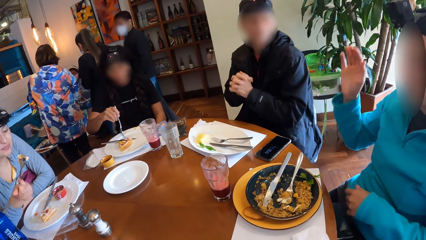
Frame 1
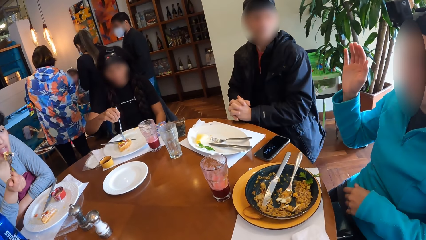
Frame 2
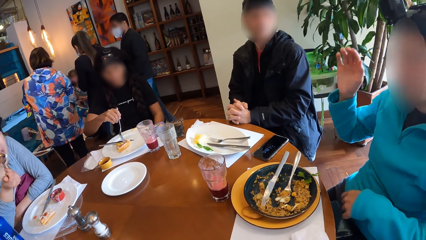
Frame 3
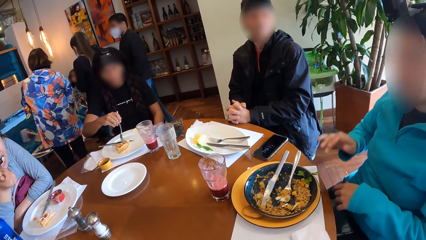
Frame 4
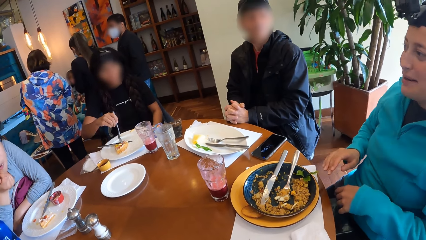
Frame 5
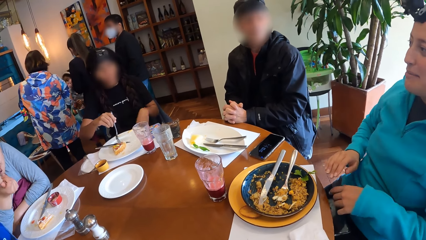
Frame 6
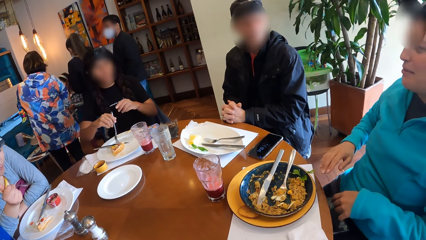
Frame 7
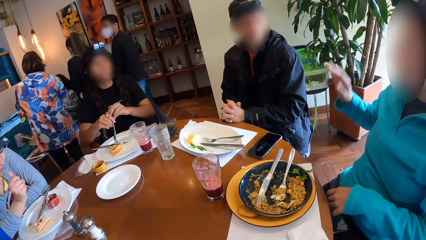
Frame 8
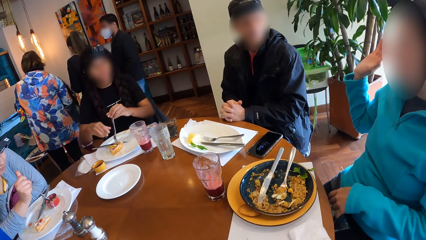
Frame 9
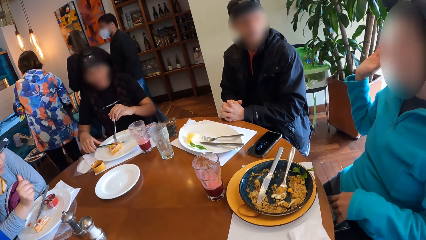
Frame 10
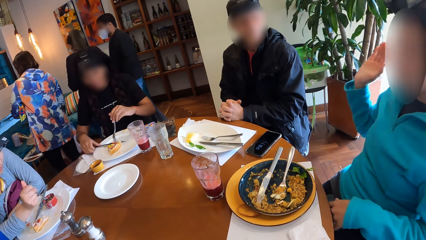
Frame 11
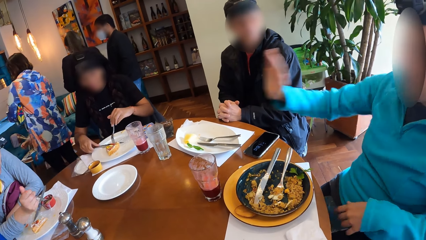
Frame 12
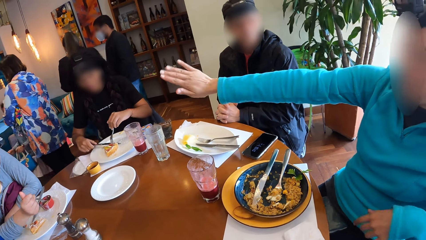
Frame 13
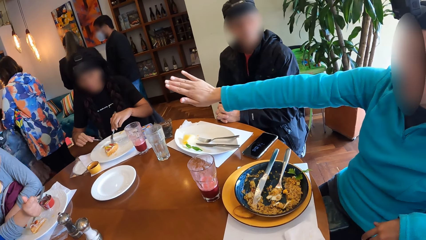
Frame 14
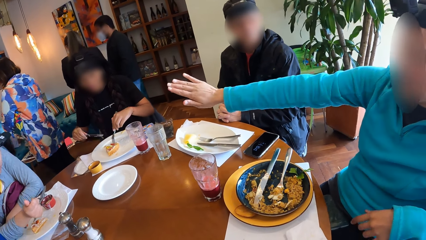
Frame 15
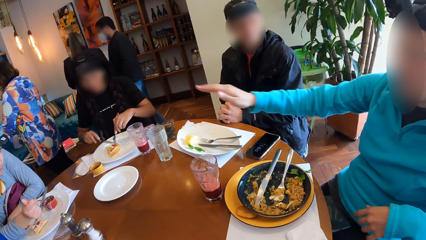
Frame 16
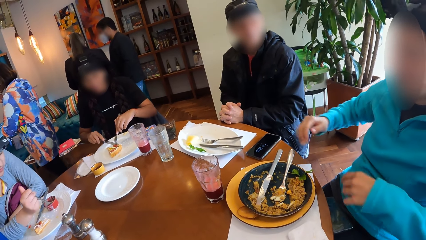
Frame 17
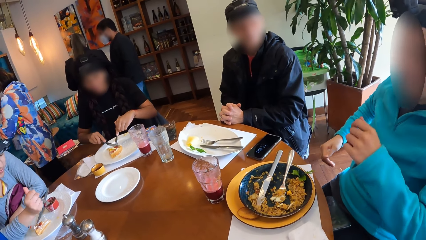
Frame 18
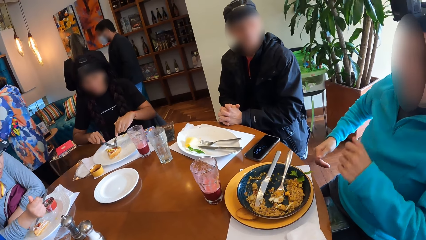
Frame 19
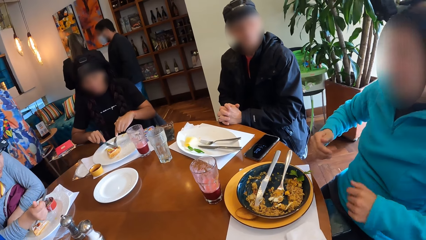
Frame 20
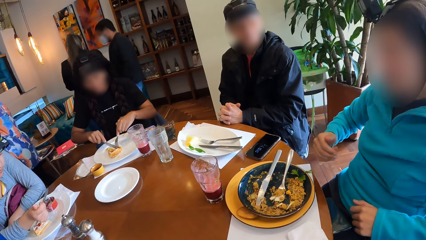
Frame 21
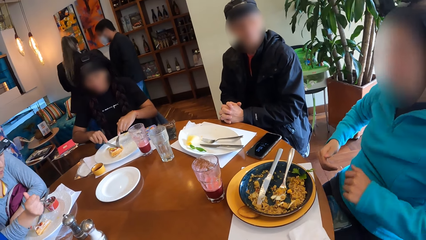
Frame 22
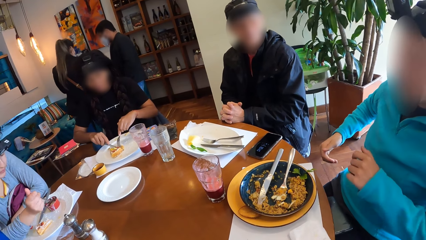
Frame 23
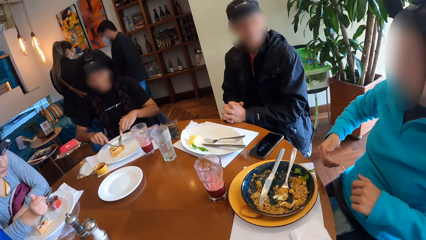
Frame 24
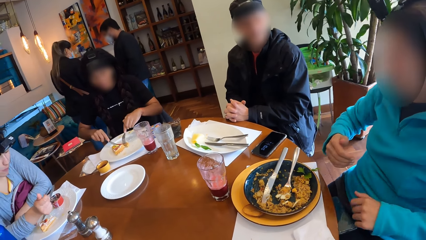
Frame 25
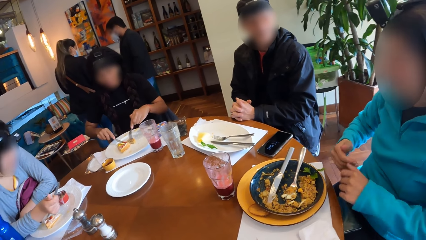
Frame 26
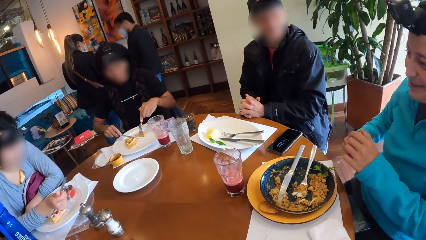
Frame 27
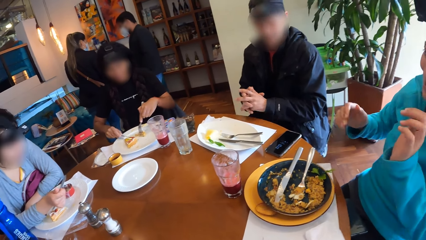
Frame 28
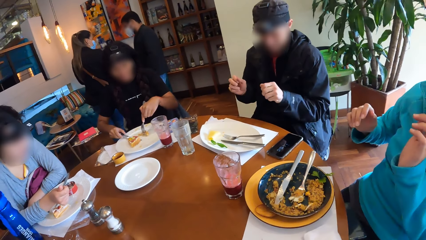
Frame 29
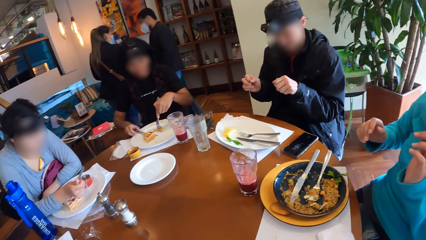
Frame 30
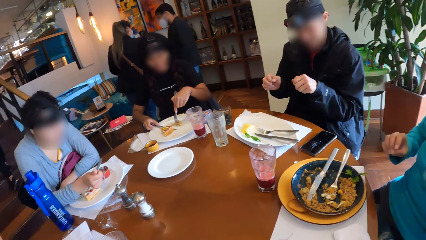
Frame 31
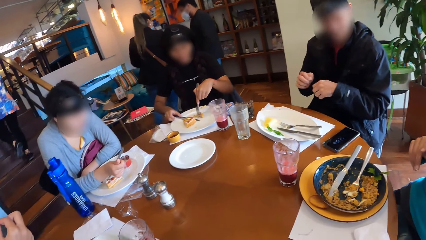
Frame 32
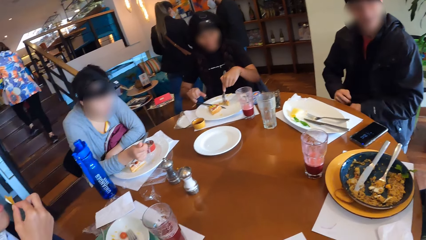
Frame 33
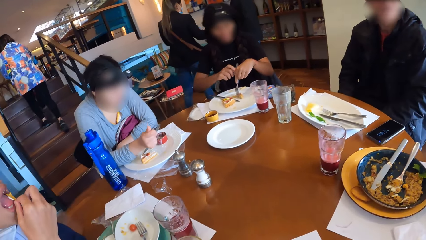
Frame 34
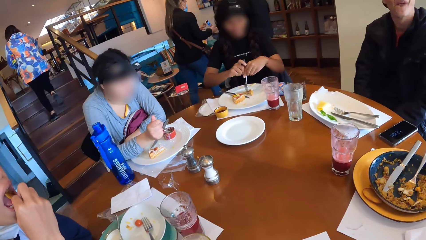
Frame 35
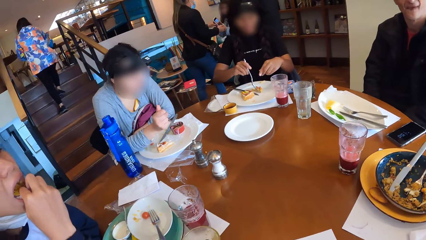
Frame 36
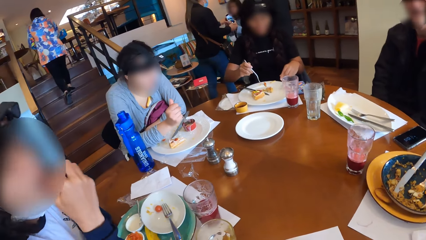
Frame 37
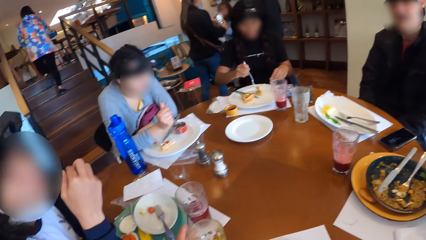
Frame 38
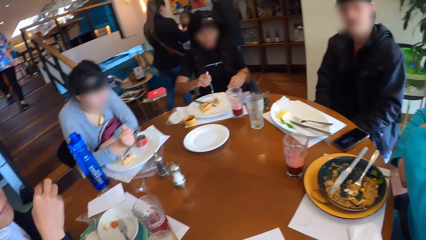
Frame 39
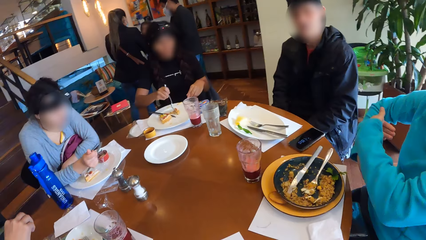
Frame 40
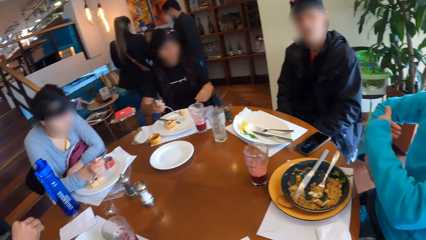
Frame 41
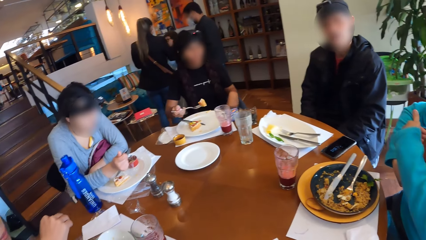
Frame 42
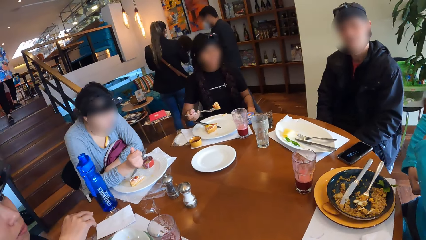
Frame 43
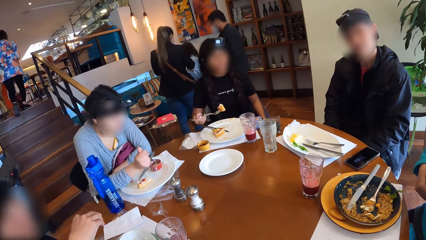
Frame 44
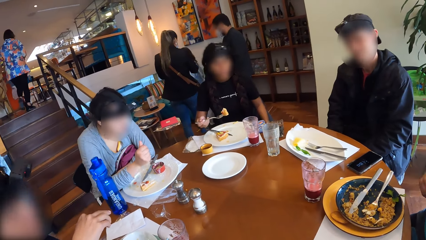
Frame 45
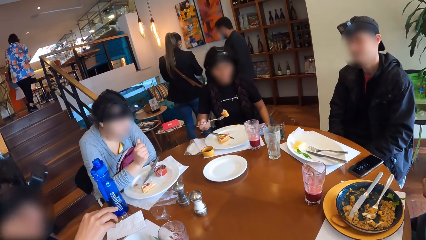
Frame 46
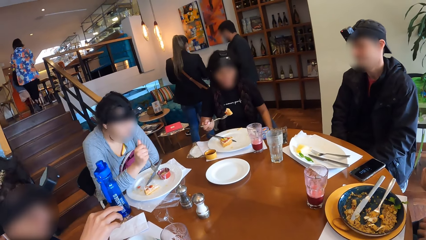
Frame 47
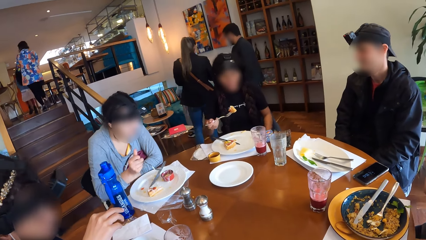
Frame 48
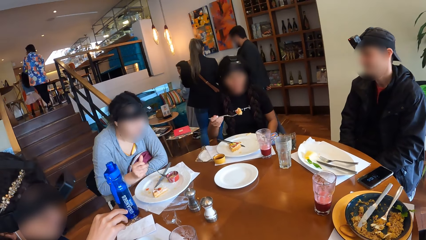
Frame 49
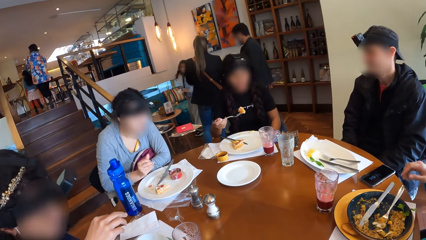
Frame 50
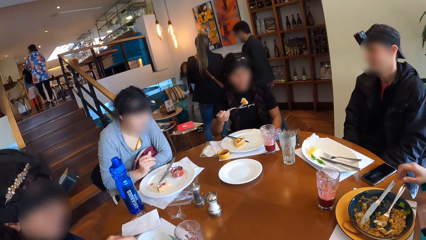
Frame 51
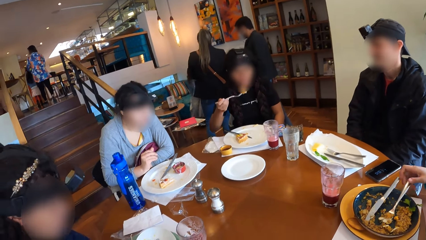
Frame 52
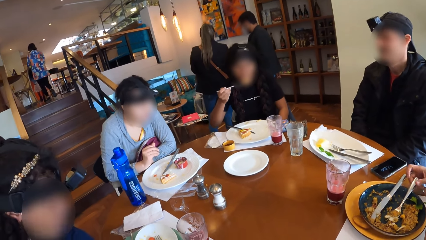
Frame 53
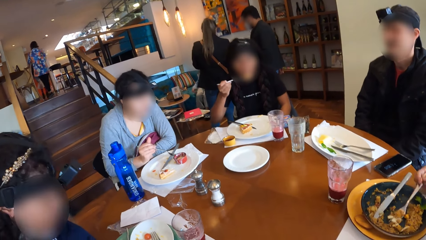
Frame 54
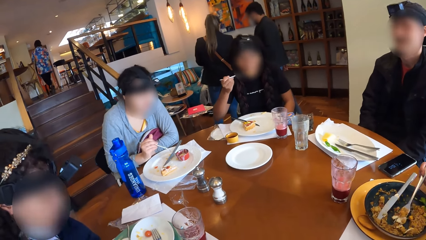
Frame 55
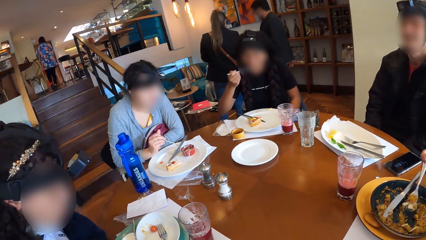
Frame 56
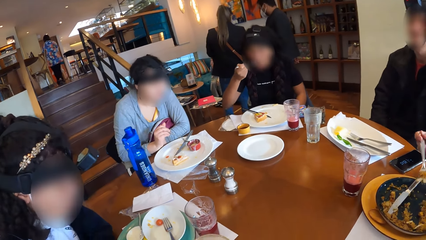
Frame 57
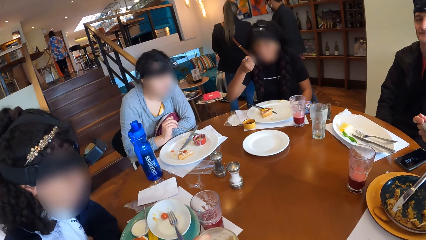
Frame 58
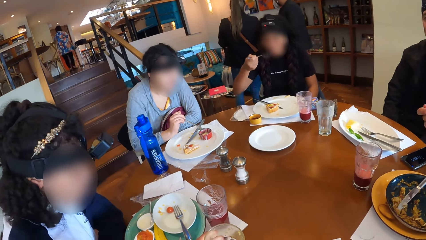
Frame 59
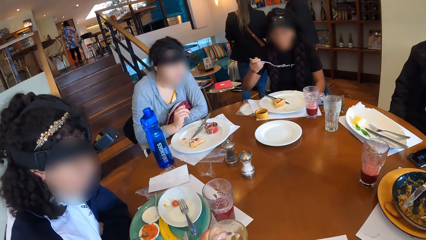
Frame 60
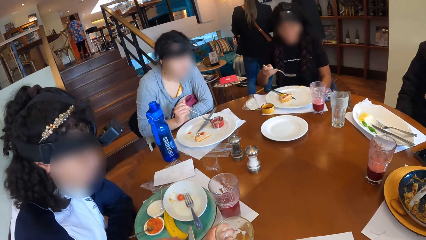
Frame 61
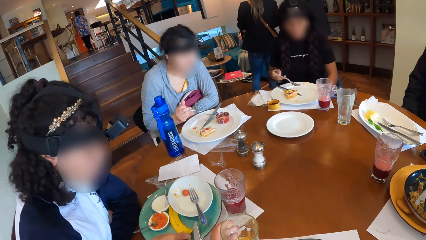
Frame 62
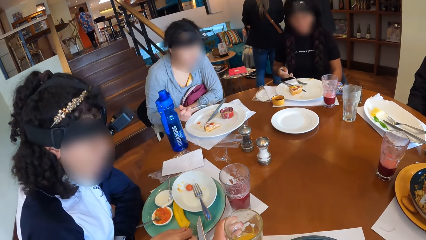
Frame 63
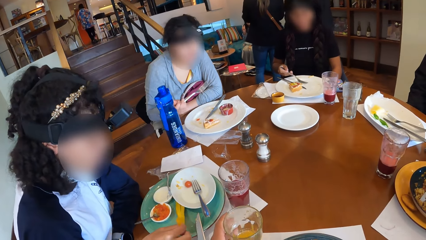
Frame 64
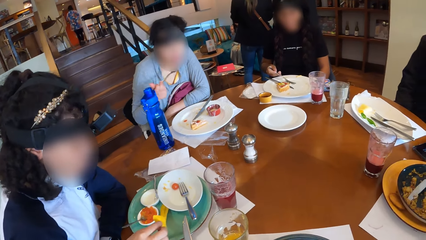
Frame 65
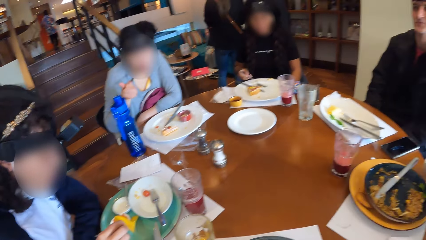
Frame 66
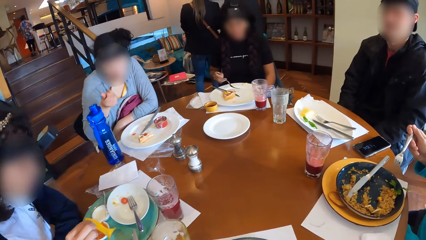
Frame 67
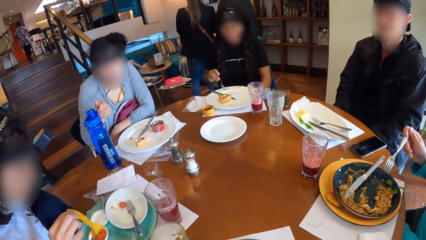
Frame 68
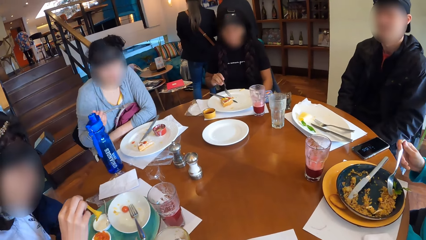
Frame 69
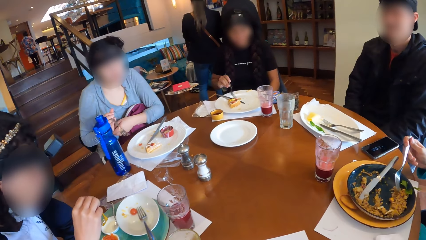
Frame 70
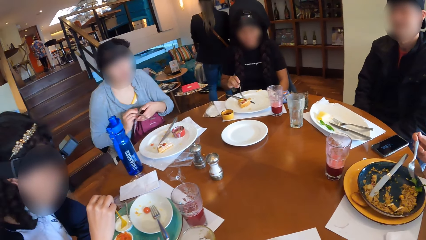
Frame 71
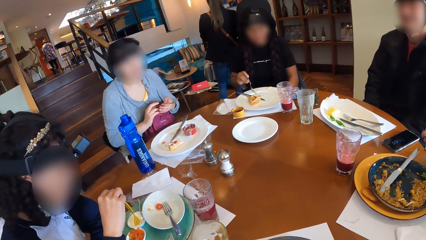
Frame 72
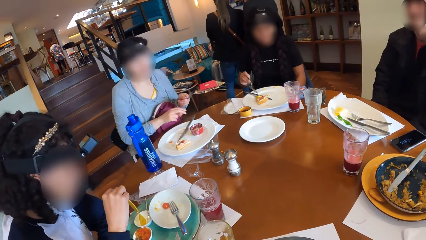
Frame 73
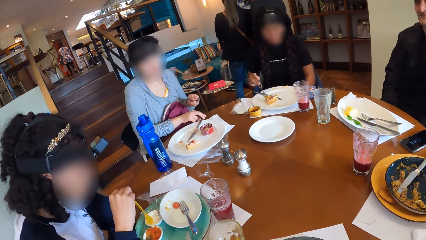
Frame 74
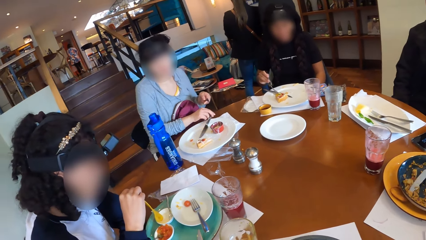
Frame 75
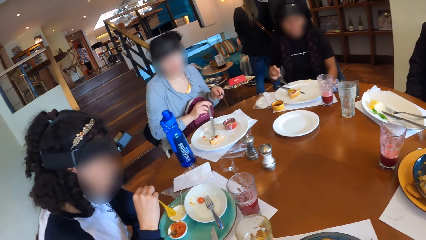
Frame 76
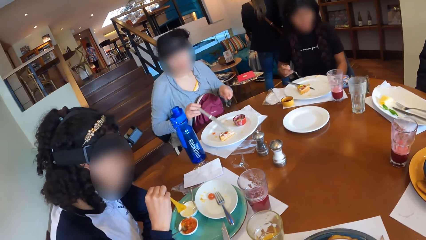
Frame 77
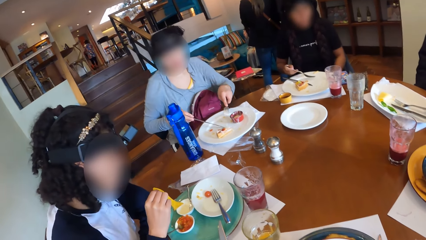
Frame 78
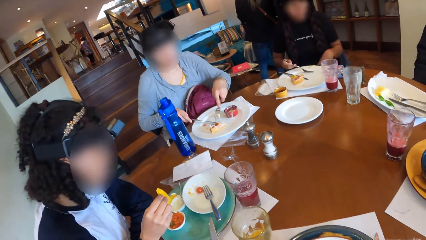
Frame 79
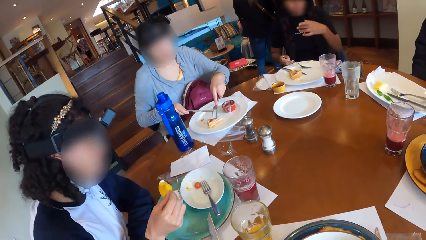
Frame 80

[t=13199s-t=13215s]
The man removes both elbows from the table. The third woman eats from the fork in her right hand. The man places both hands on the table. The fourth woman transfers the fork from her right hand to her left hand and picks up the knife from the plate with her right hand. The third woman picks a crumb with the fork in her right hand. The fourth woman cuts the waffle with the knife in her right hand. The man removes both hands from the table. The fourth woman places the knife on the plate with her right hand. The second woman eats the slice of chips in her right hand. The fourth woman transfers the fork from her left hand to her right hand and picks some waffles from the plate with her right hand. The first woman picks up the fork from the plate with her right hand. The fourth woman eats from the fork in her right hand. The camera wearer places the glass of juice on the table with his left hand. The second woman picks a slice of chips from the plate on the table with her right hand. The third woman tastes the dipping sauce on the fork in her right hand and transfers the fork in her right hand to her left hand. The second woman dips the slice of chips into the plate of sour cream with her right hand. The third woman picks up the knife on the plate on the table with her right hand. The fourth woman places the fork on the plate with her right hand.
